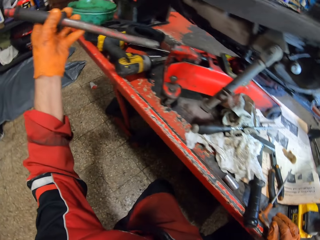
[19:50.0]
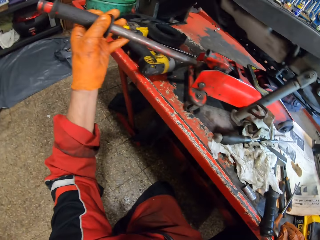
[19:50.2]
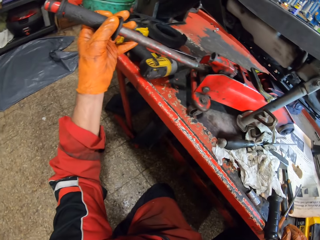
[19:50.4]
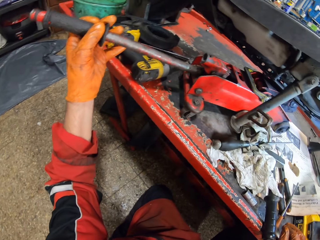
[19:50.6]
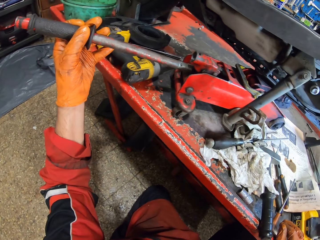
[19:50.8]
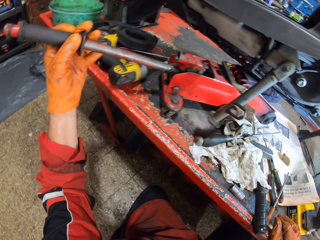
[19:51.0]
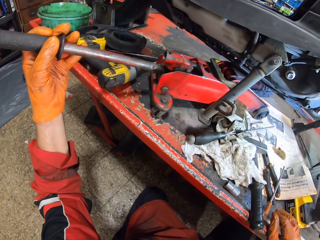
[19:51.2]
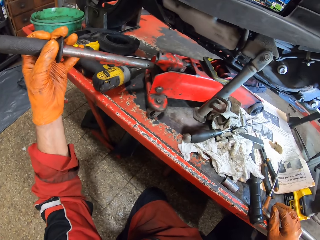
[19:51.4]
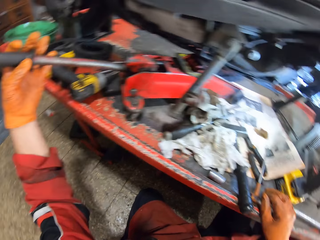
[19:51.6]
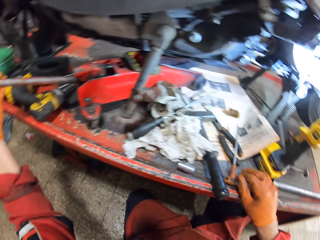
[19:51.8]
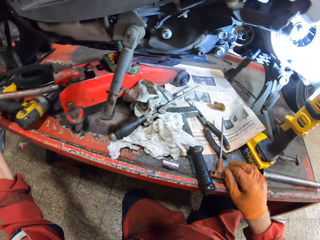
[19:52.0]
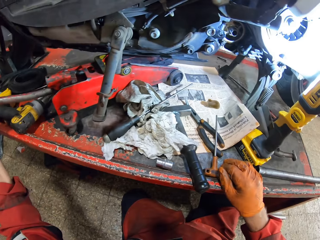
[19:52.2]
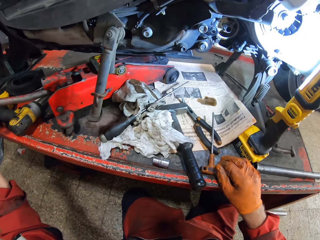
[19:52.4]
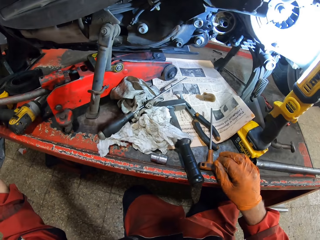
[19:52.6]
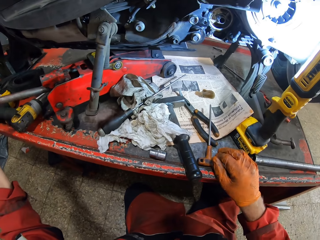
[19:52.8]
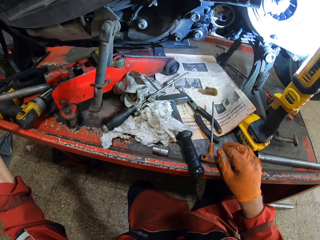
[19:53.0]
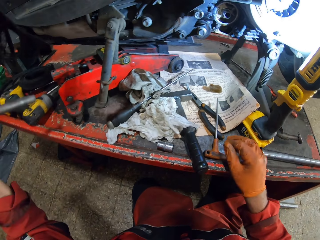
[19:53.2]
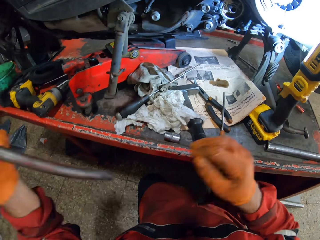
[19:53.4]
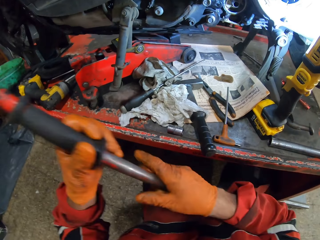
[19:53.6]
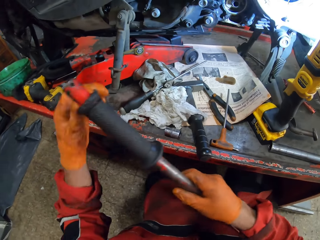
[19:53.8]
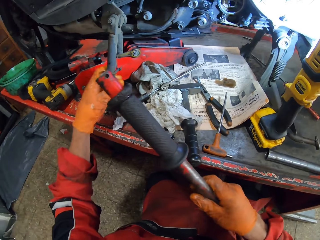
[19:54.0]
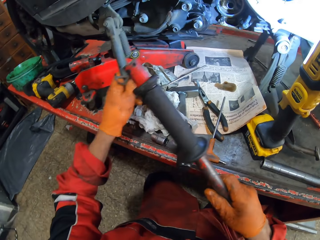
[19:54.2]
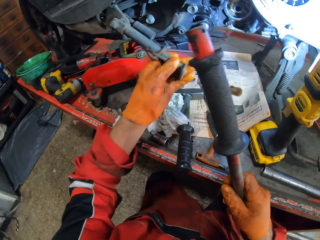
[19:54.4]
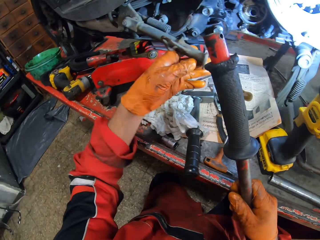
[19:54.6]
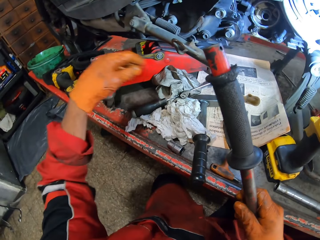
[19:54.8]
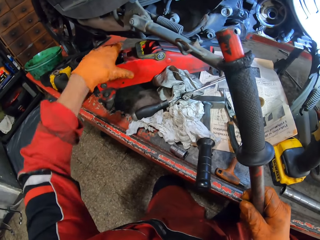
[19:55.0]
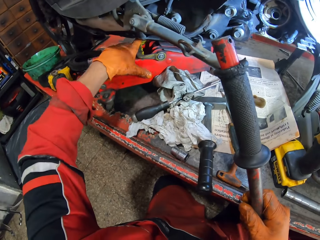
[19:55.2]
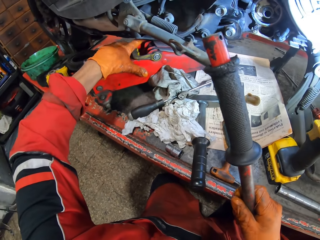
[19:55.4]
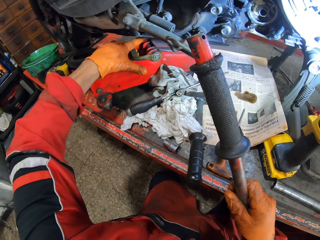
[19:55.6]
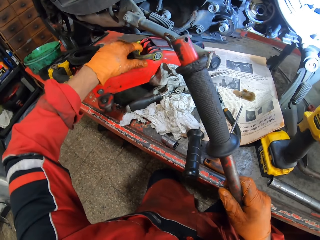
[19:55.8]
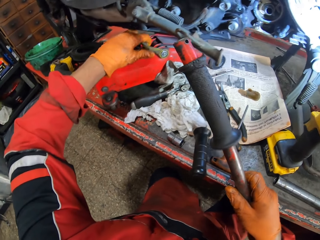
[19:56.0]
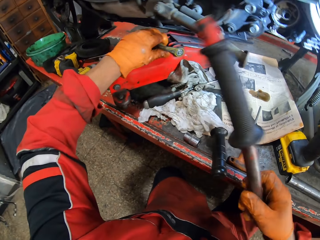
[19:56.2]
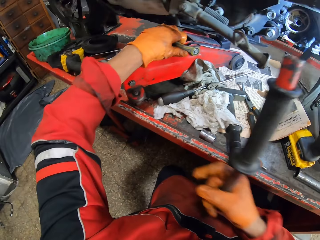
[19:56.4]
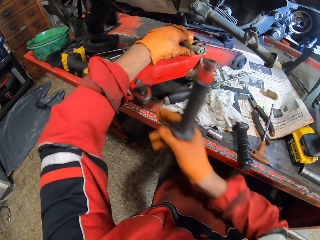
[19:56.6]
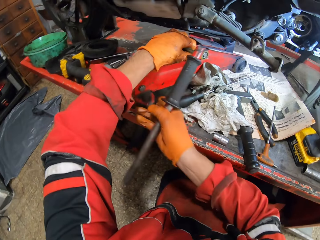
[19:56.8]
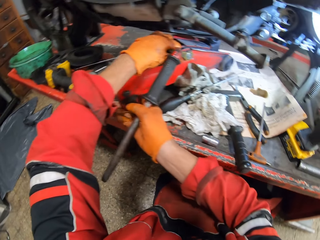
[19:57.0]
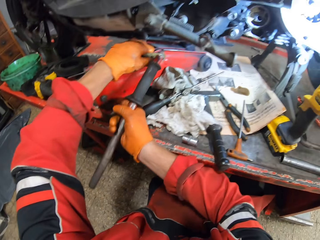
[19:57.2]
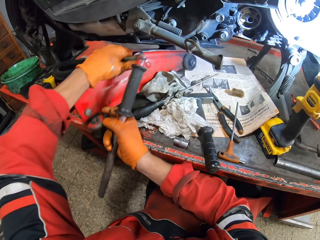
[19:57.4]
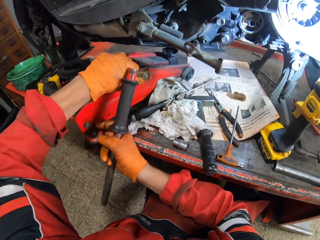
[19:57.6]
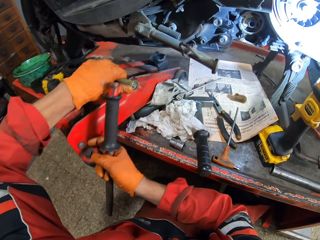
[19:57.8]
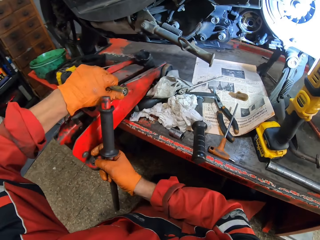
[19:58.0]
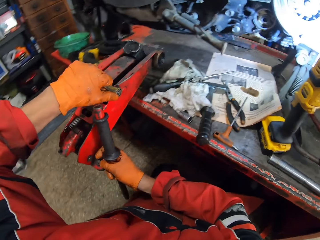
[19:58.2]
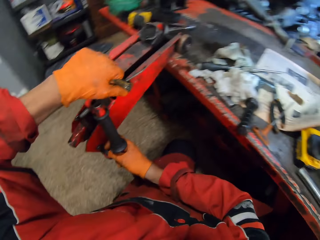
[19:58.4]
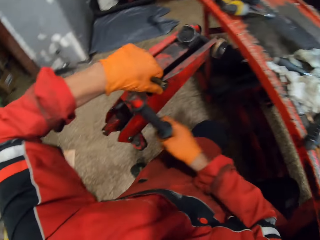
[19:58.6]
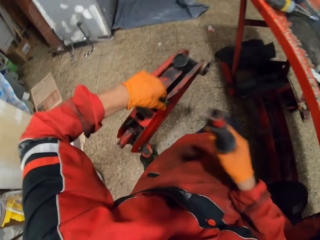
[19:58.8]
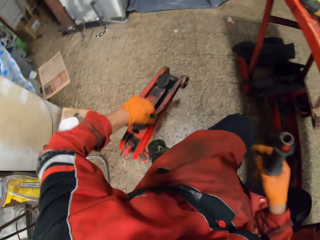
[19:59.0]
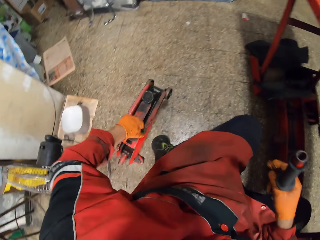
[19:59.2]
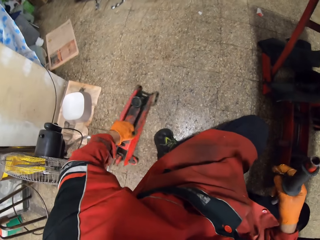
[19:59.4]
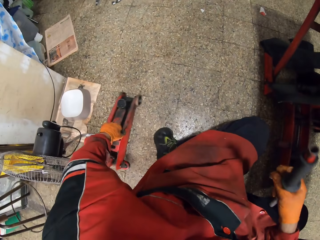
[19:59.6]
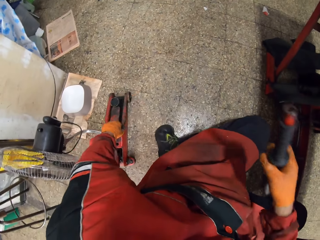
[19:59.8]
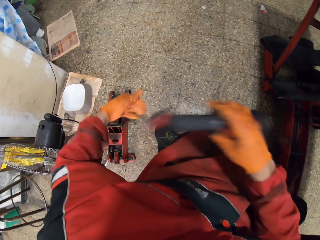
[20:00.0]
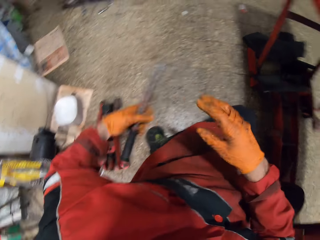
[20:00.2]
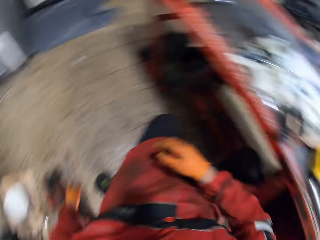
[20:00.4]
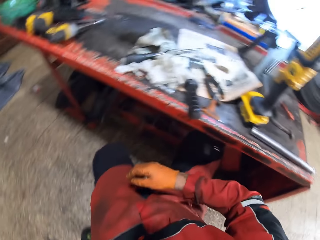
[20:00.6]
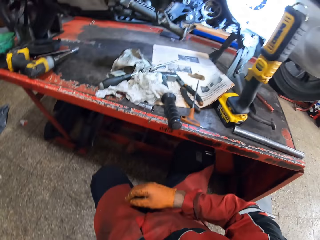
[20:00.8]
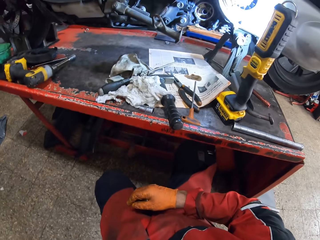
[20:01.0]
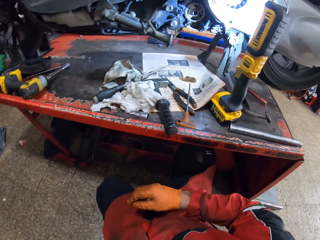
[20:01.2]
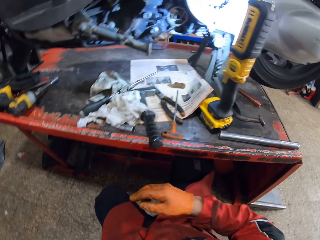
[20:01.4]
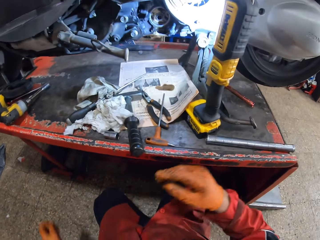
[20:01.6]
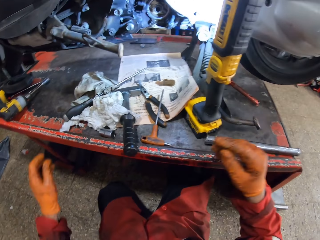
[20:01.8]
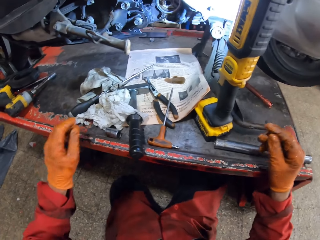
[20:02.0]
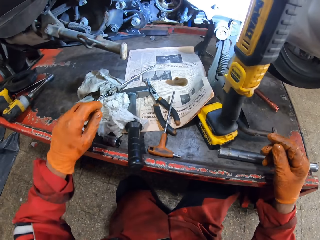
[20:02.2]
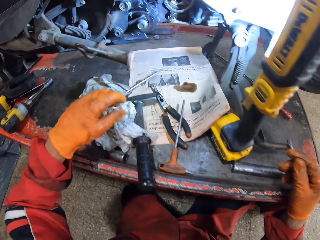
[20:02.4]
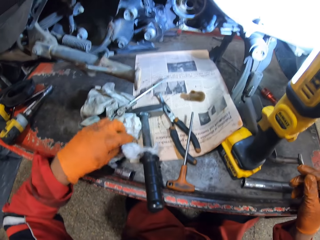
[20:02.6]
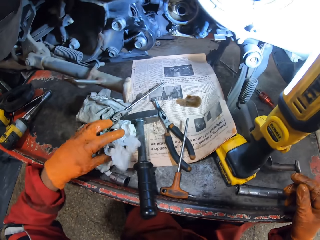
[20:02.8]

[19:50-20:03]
The camera wearer removes the gear handle with his left hand. He fixes the gear handle in a hole. He passes the gear handle to his right hand. He moves a motorcycle brake with his left hand. He carries a car jack. He puts a trolley jack on the floor with his left hand. He passes the gear handle to his left hand. He drops the car jack. He drops the gear handle on the floor.

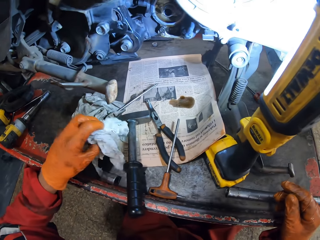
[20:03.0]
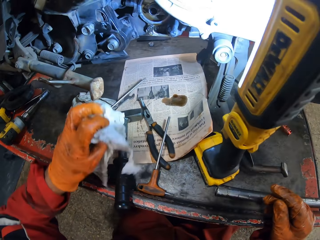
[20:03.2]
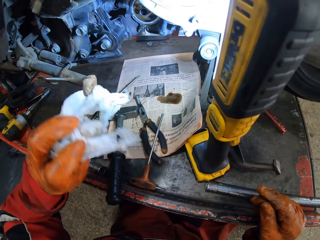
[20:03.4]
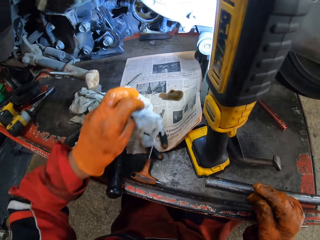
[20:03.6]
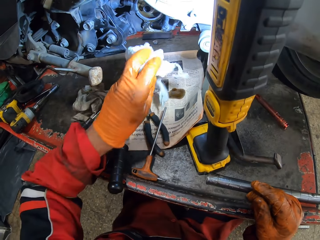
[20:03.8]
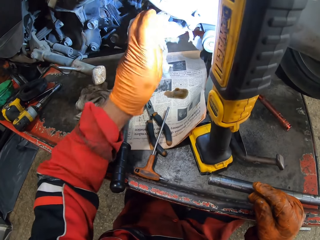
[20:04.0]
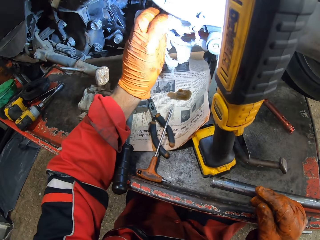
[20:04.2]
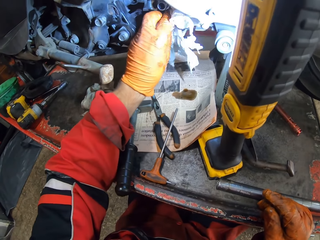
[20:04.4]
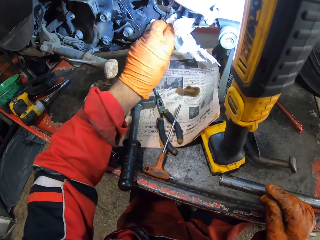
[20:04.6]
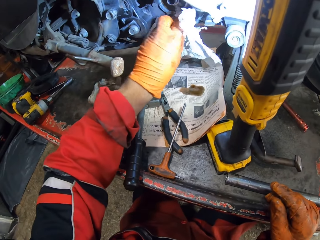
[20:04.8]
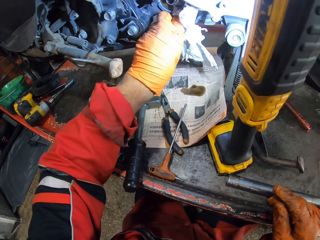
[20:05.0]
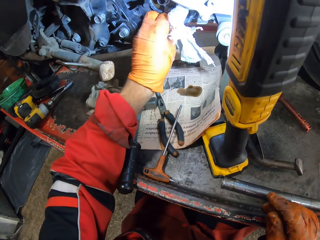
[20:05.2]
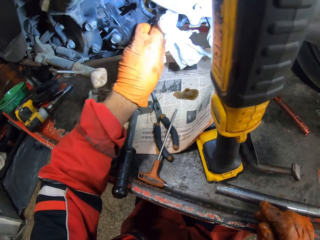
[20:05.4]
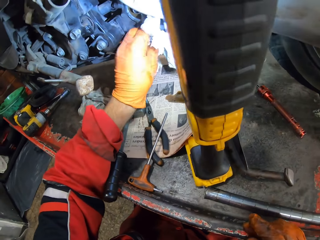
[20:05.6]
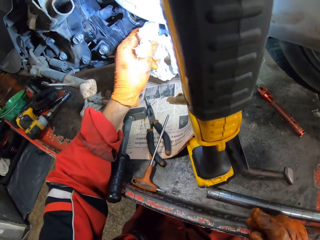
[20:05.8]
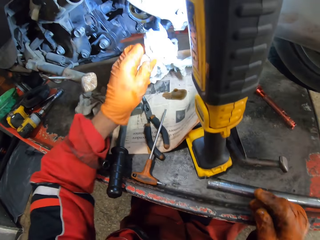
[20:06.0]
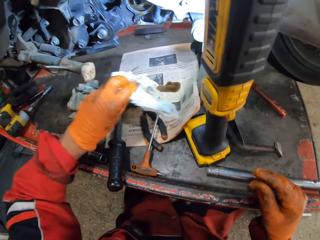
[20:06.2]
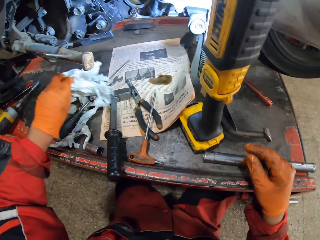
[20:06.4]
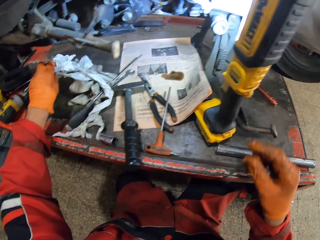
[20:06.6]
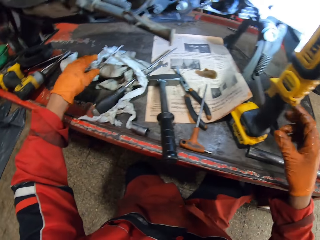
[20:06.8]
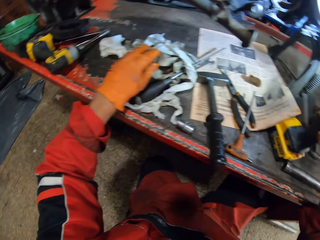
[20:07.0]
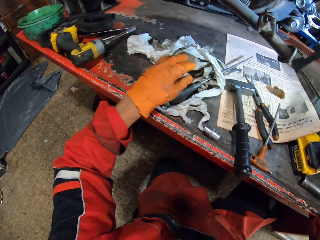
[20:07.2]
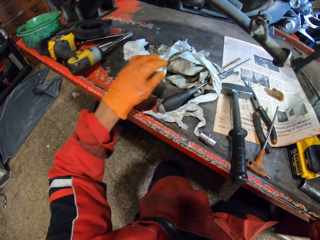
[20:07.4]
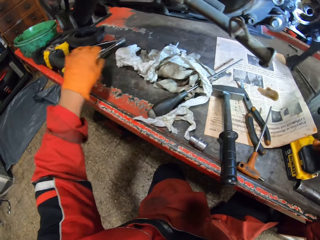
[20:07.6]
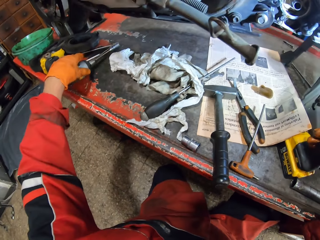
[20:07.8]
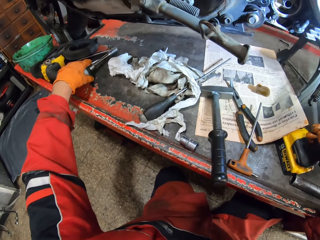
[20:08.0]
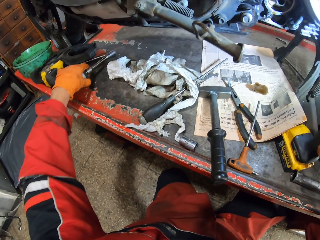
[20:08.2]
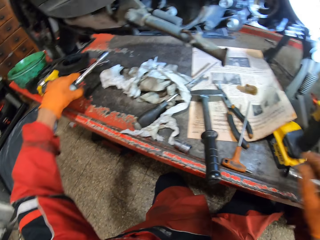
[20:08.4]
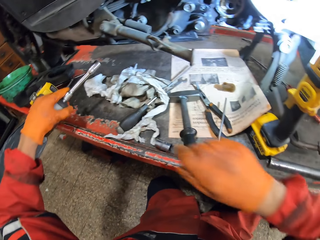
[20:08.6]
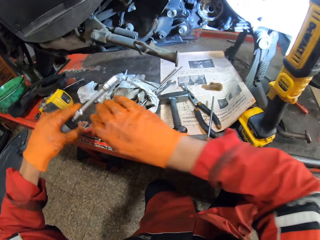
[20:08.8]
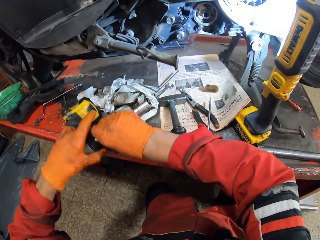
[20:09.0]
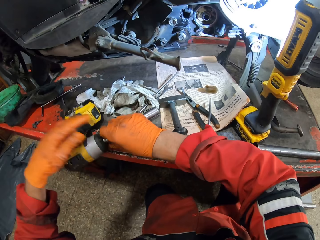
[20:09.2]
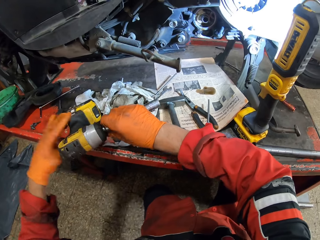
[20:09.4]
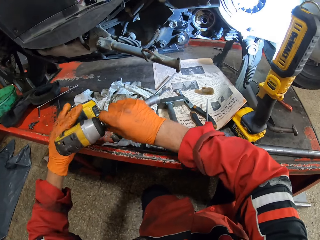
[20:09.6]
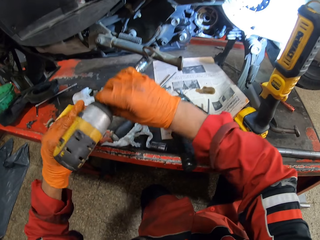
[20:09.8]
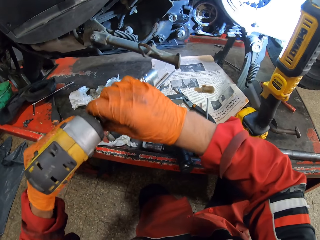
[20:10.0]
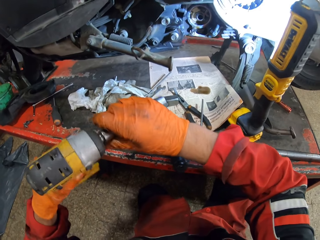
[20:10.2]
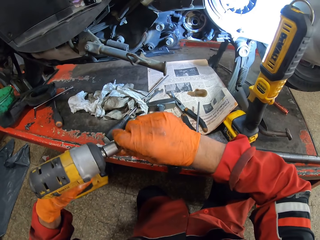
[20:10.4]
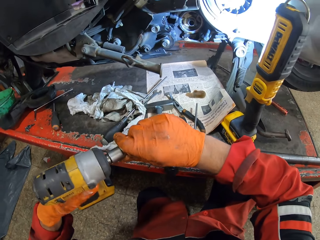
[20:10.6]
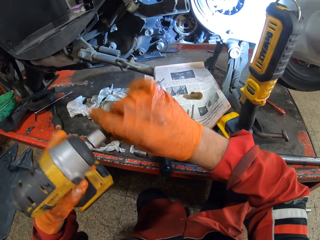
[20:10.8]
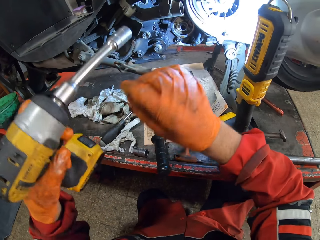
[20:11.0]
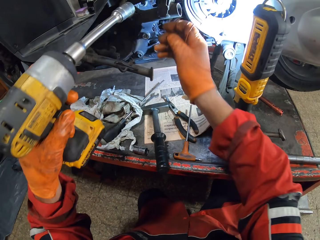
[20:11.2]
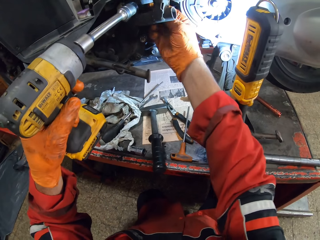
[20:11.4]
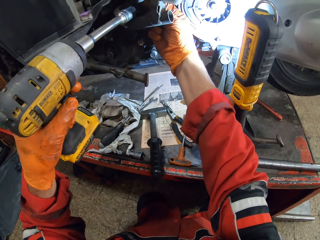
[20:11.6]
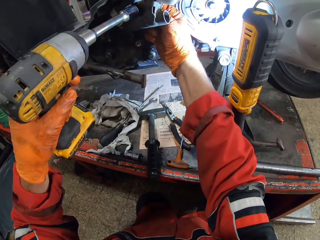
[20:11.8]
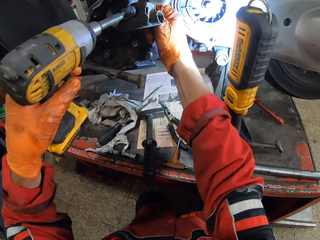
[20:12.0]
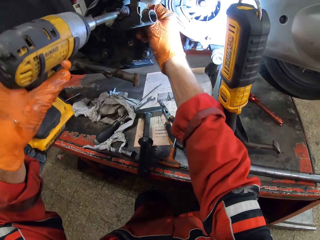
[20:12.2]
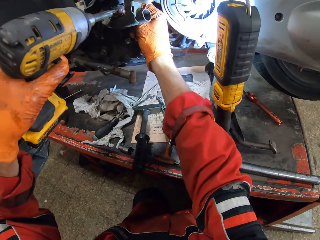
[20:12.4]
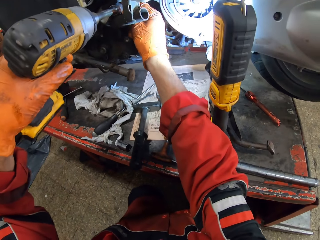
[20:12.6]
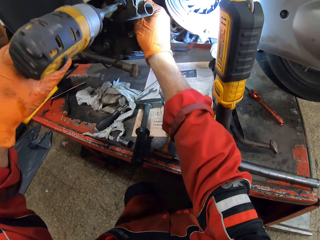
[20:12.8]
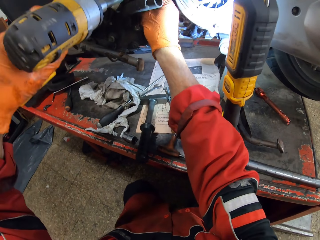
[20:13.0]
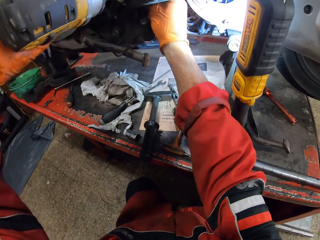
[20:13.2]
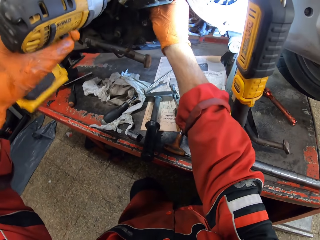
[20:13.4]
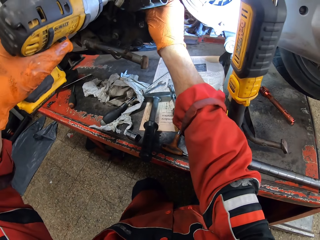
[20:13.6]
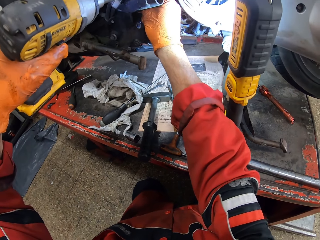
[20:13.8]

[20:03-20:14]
The camera wearer picks up the tissue on the workbench with his left hand. He wipes a hole with the tissue. He drops the tissue on the workbench. He picks up an electric screwdriver with his left hand. He screws a bolt with the electric screwdriver.
